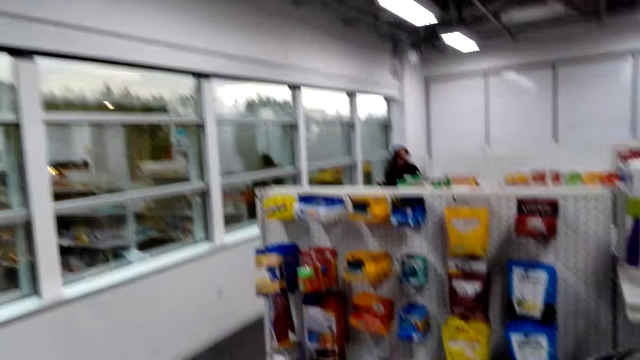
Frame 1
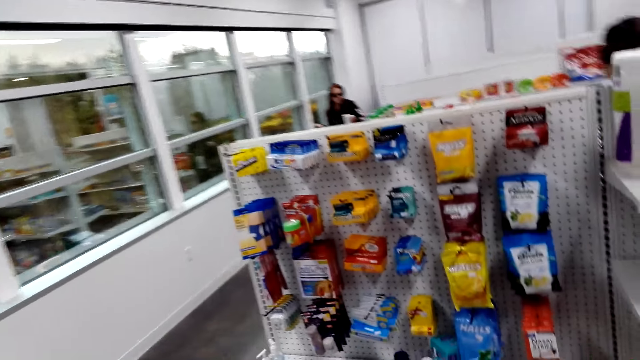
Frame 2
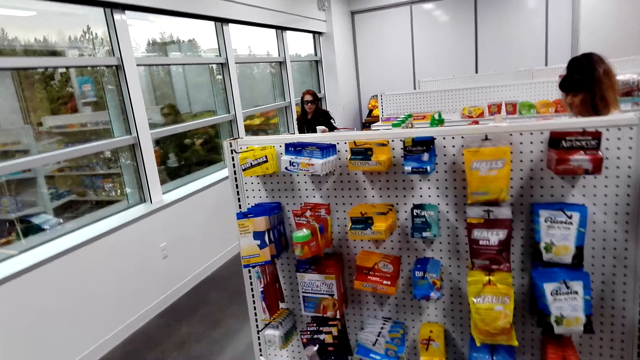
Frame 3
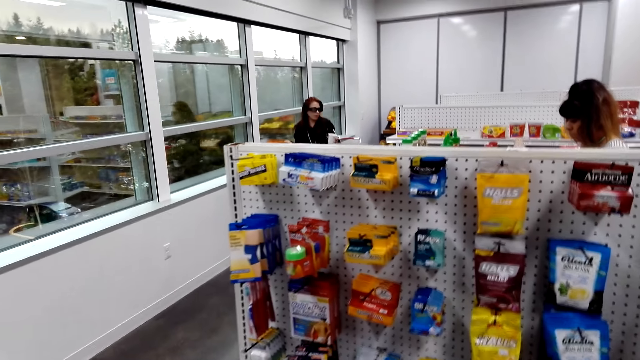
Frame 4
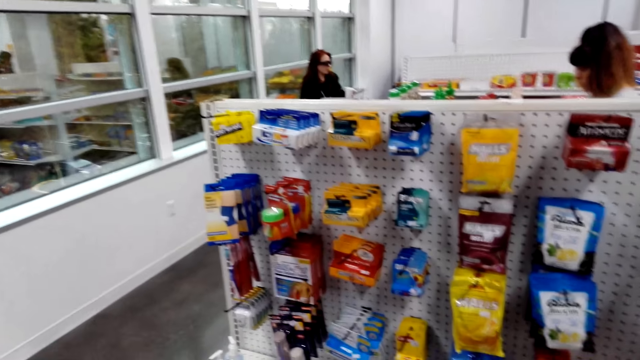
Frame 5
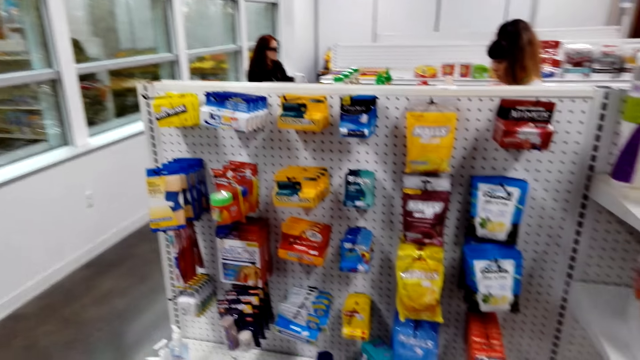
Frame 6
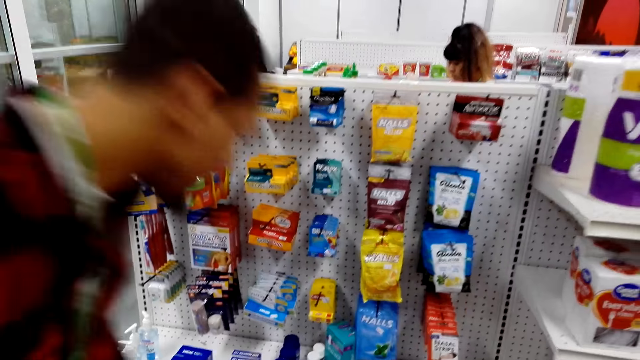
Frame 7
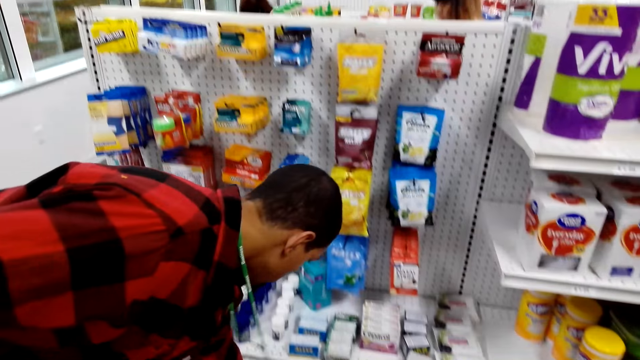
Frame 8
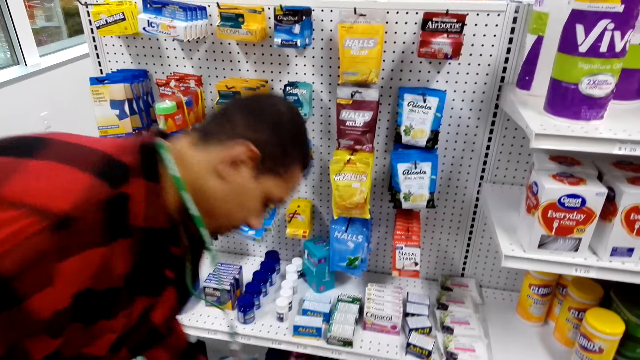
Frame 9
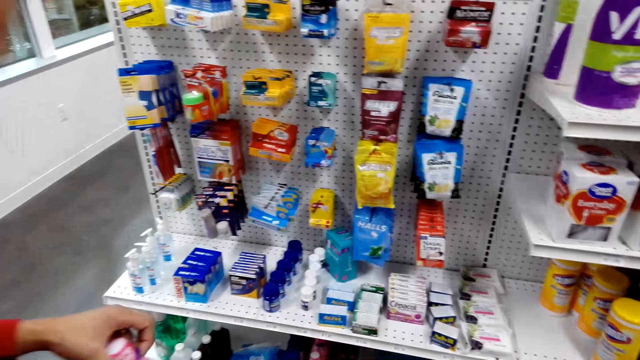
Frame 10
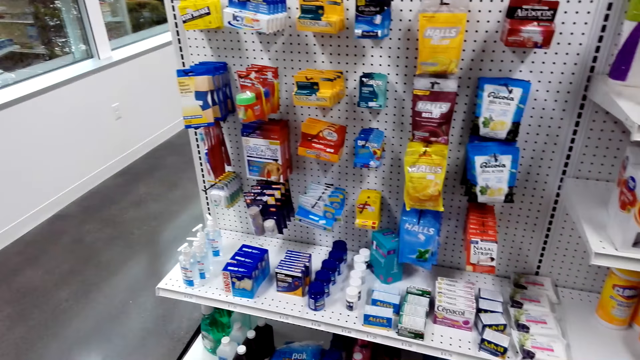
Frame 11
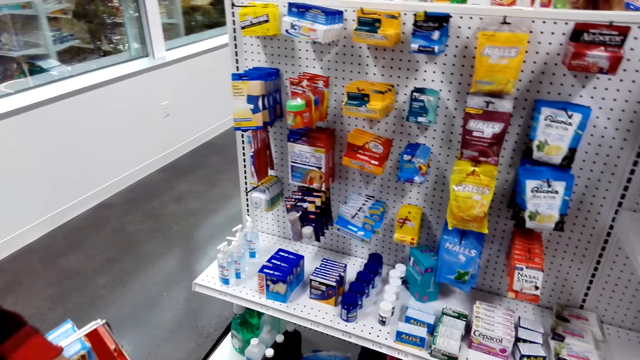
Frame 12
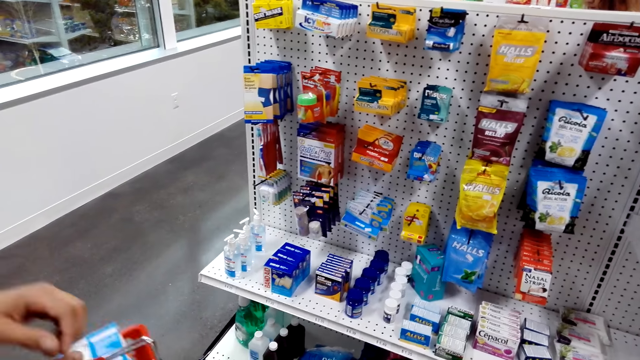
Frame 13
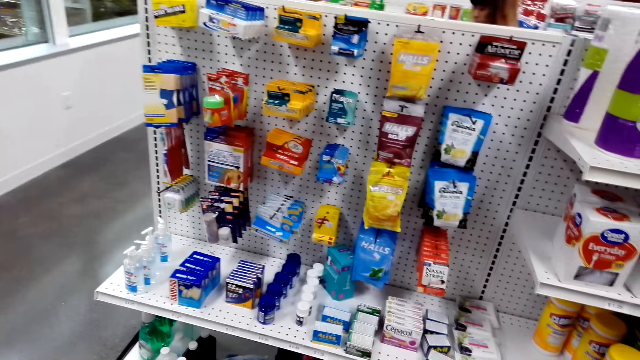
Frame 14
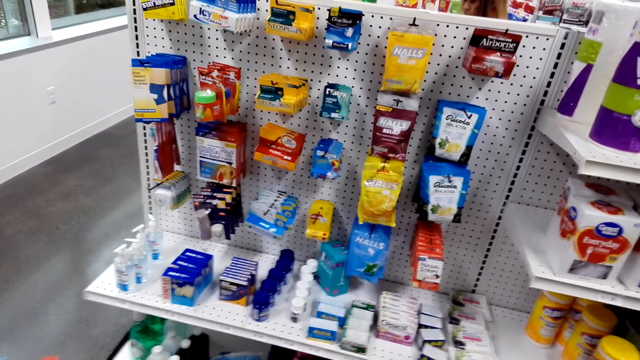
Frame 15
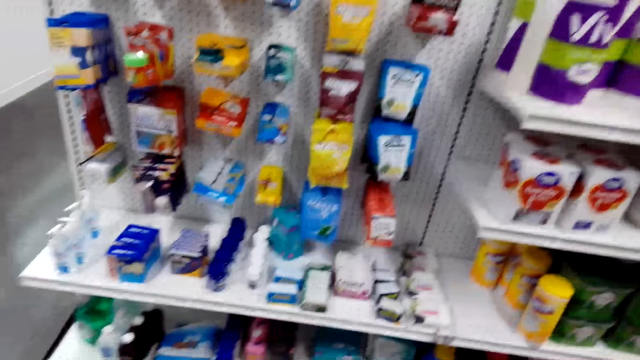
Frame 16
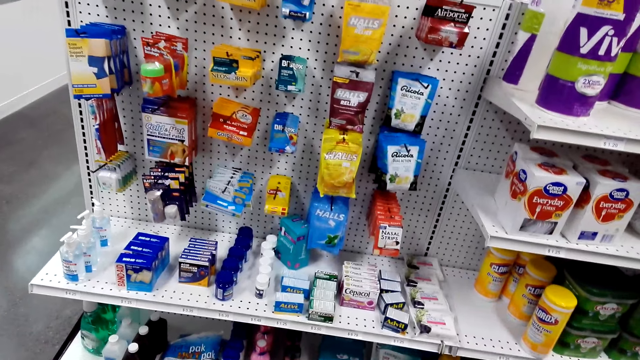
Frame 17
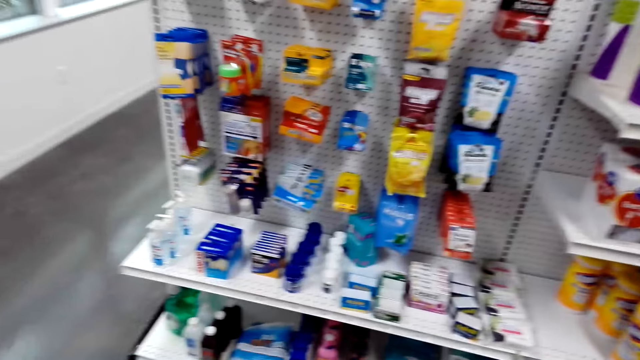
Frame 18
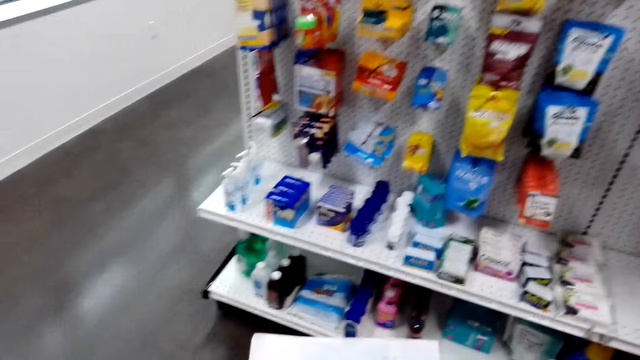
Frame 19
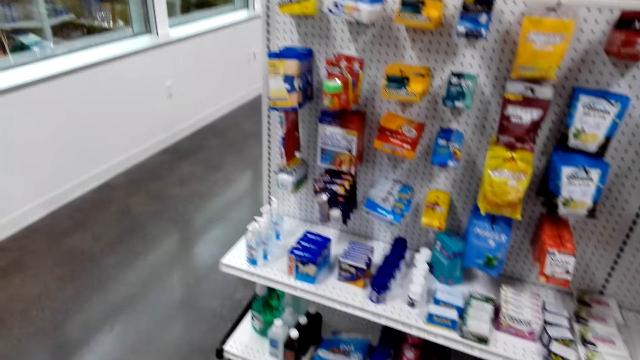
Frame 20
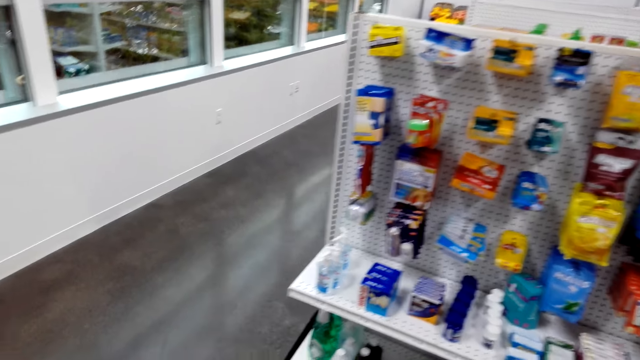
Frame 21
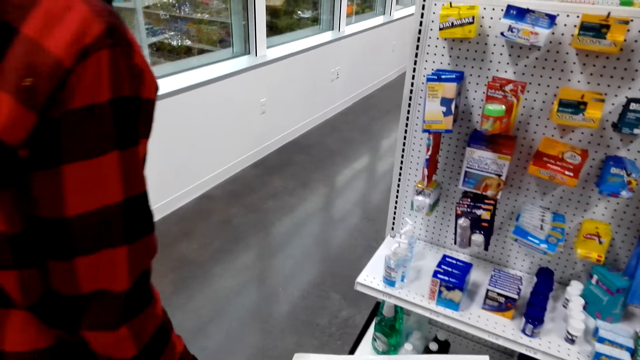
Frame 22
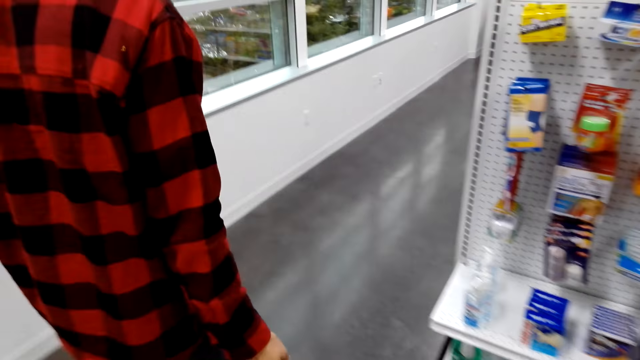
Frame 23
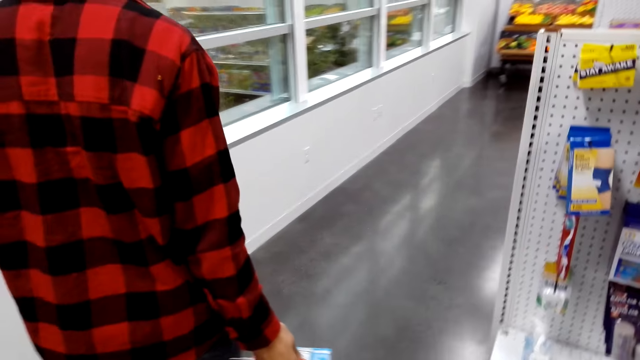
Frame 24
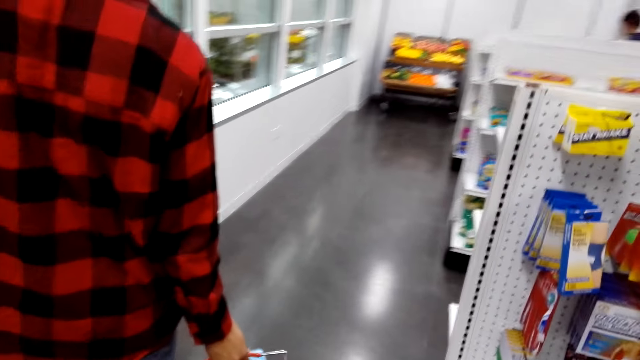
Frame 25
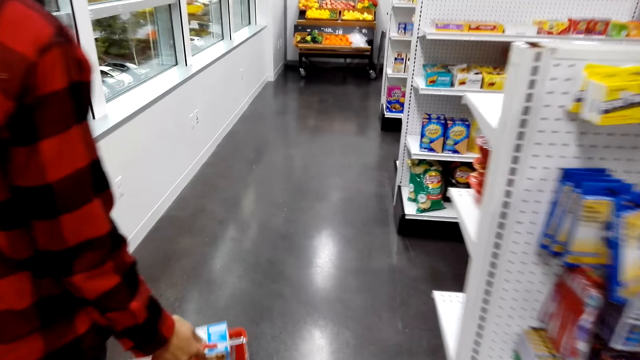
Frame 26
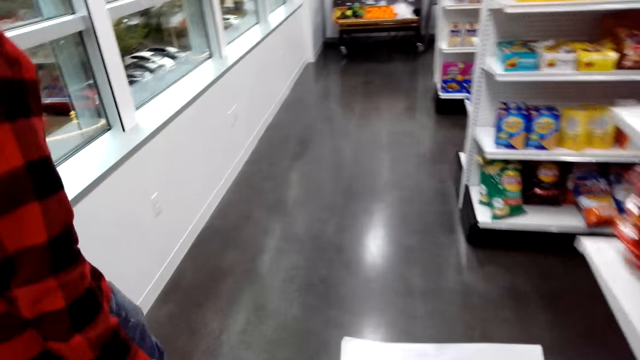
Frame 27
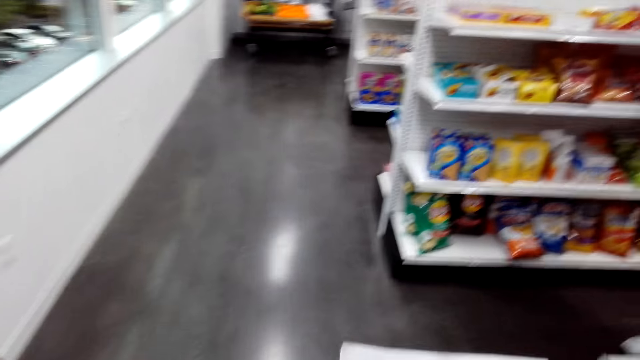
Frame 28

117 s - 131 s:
A man bends down, picks a bottle of liquid from the shelf and puts the bottle of liquid in the shopping basket. The man walks in the supermarket. The camera wearer walks around the shop.

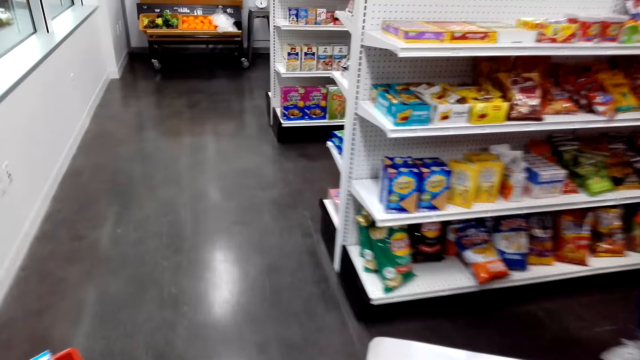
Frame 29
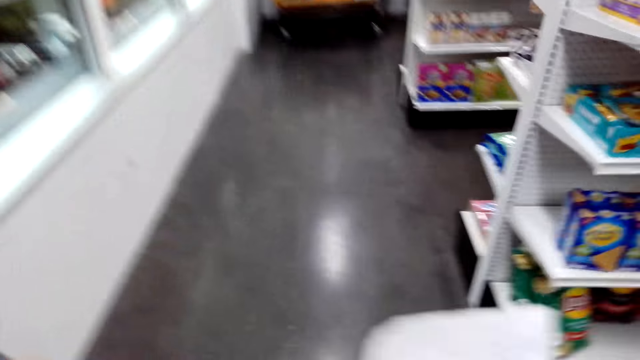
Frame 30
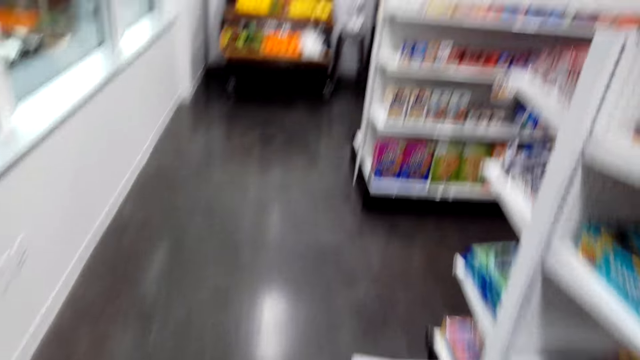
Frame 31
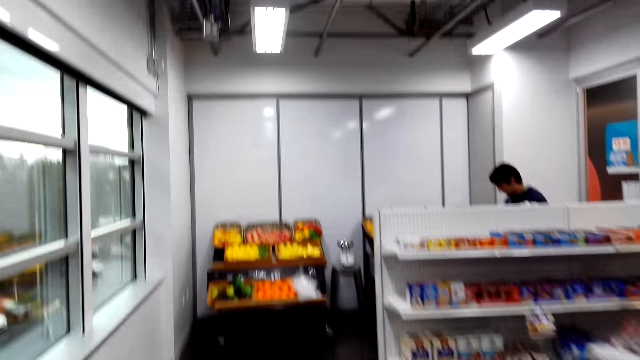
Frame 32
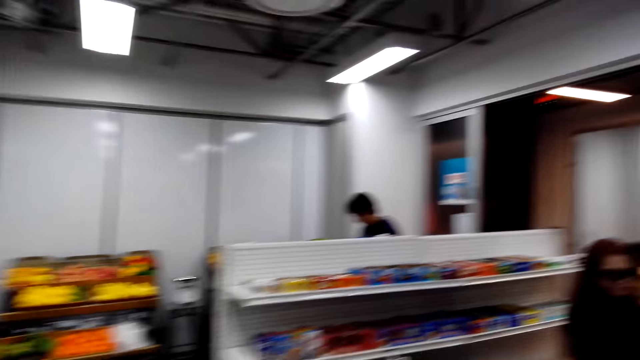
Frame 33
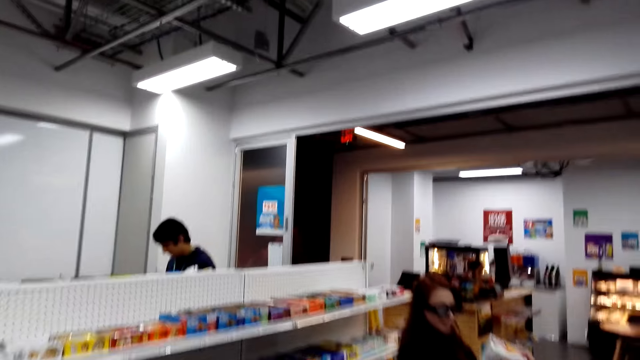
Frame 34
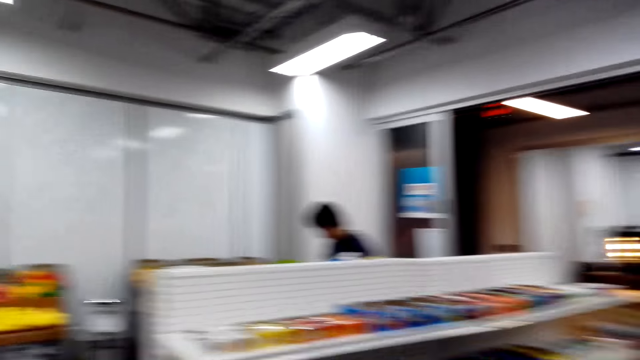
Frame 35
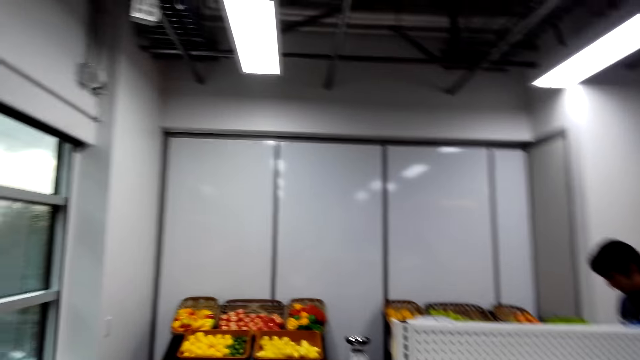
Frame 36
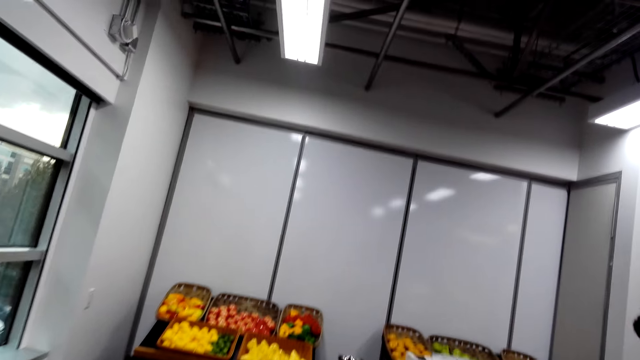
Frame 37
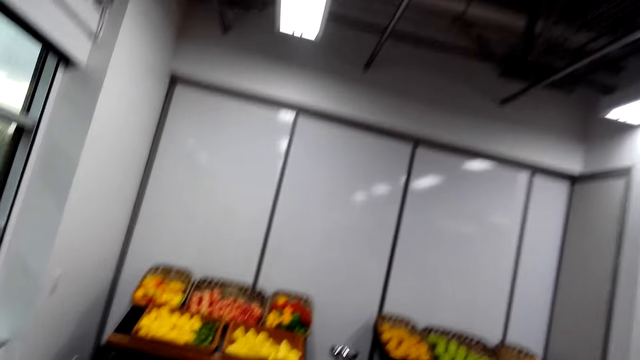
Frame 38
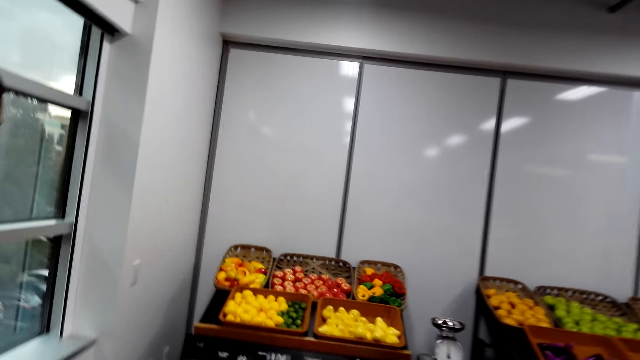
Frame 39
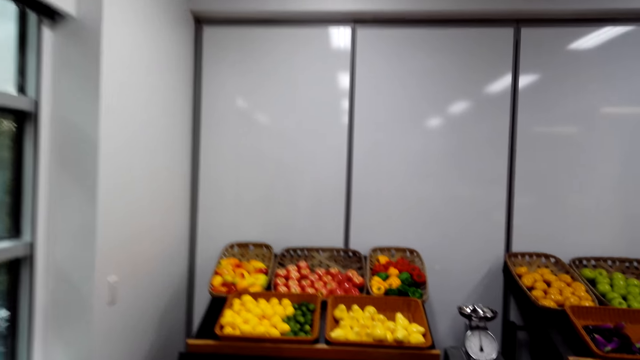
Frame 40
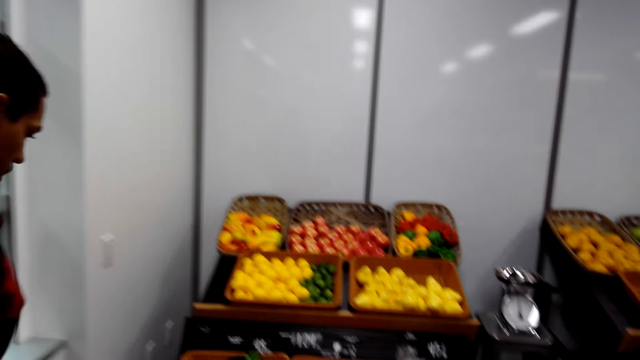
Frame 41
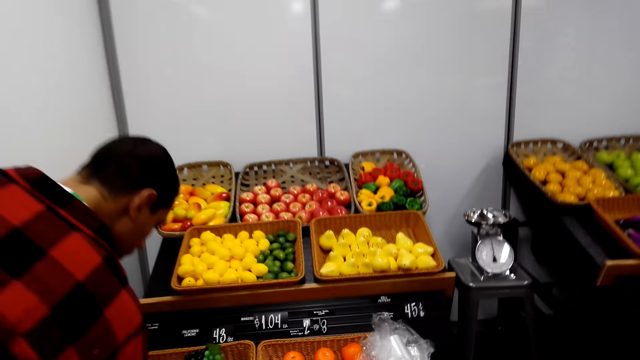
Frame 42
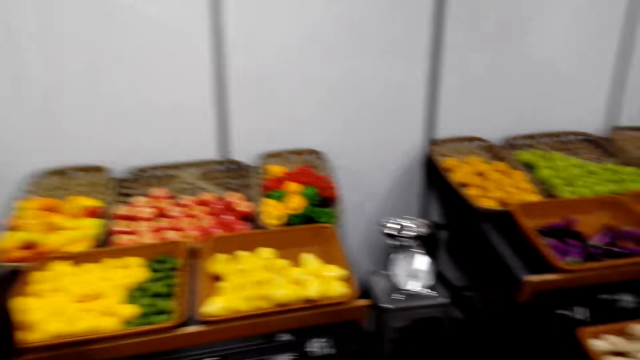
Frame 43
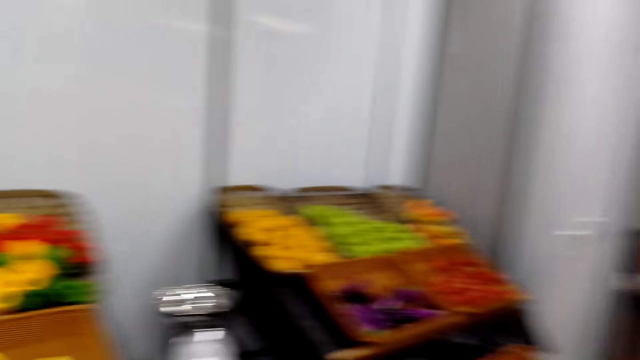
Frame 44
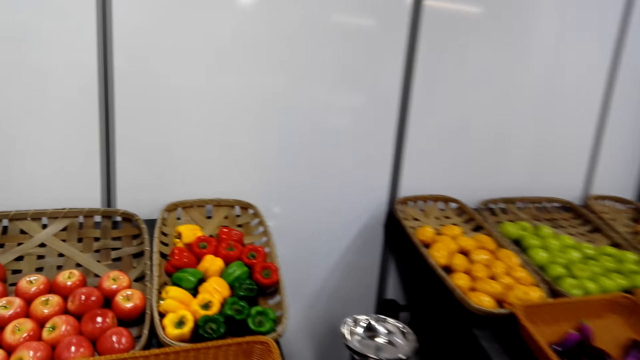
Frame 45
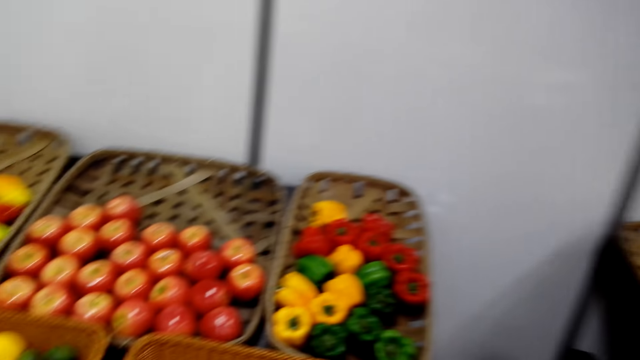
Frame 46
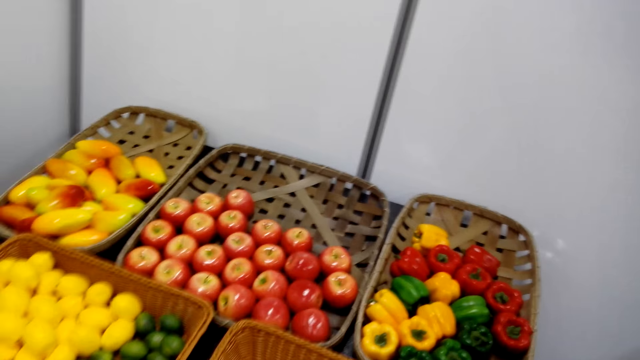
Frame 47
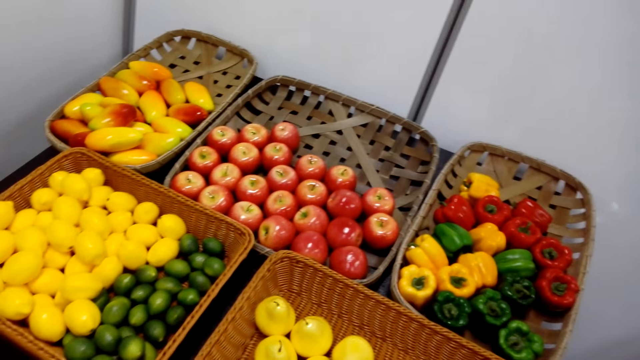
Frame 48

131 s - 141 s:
The camera wearer holds a sheet of paper and walks in the supermarket. A man picks items. The man bends down.
